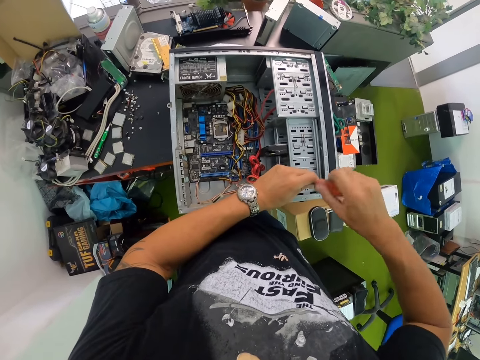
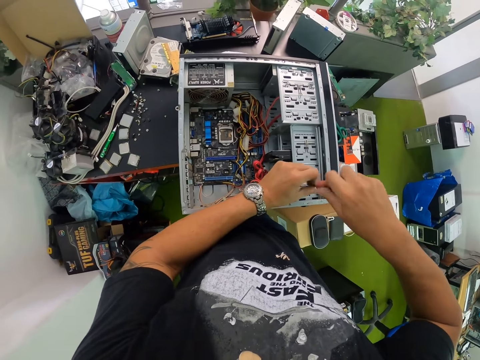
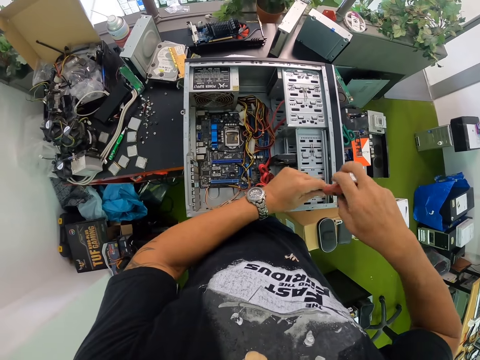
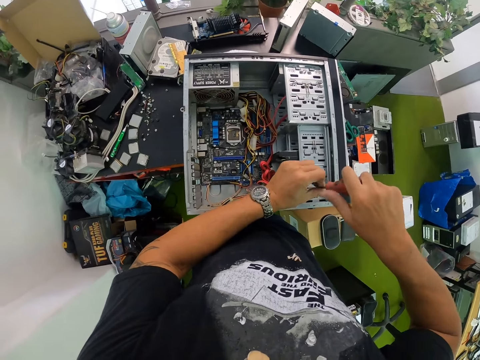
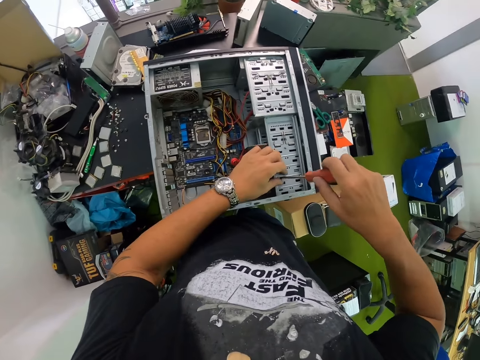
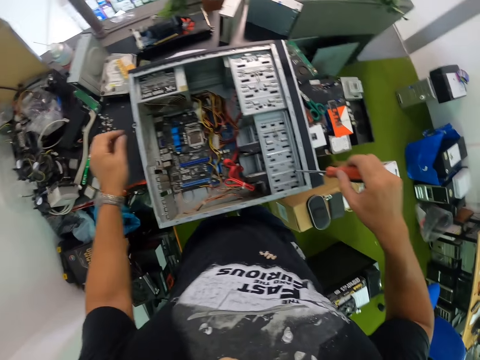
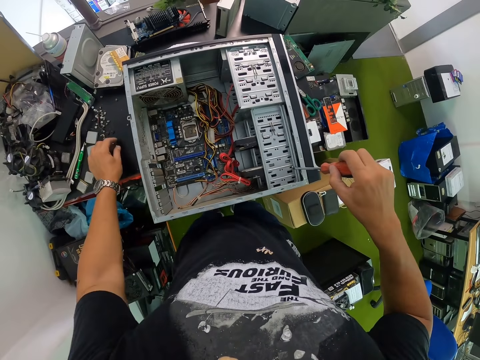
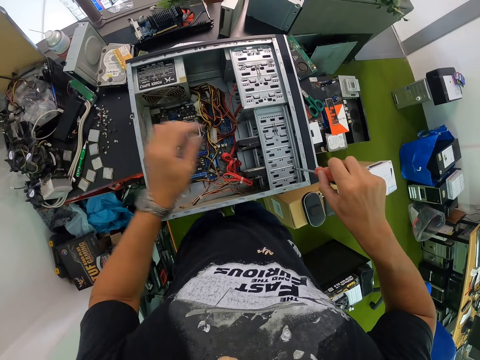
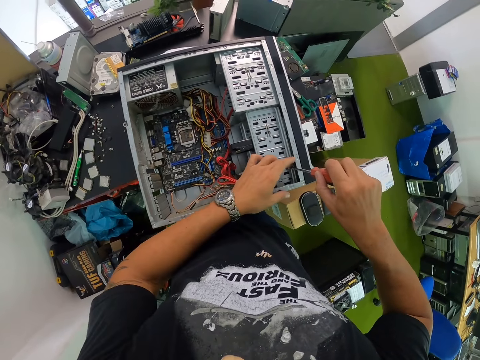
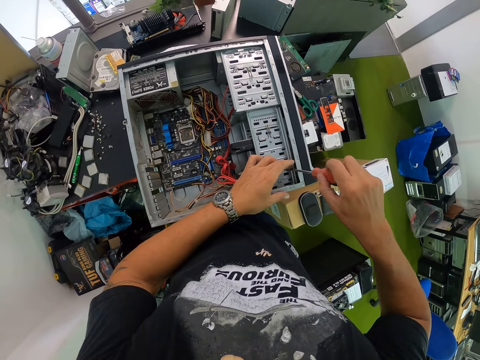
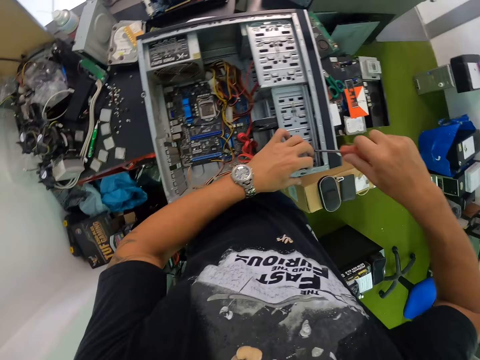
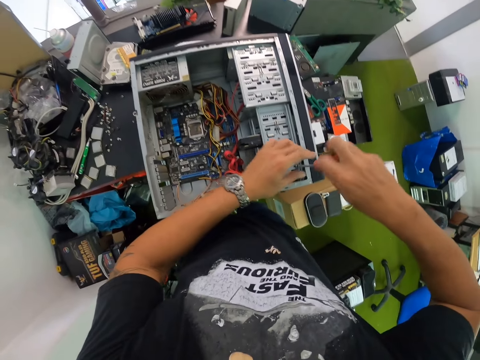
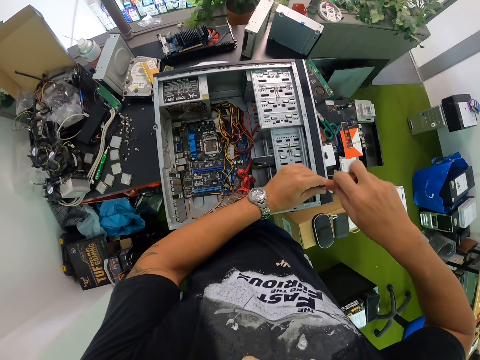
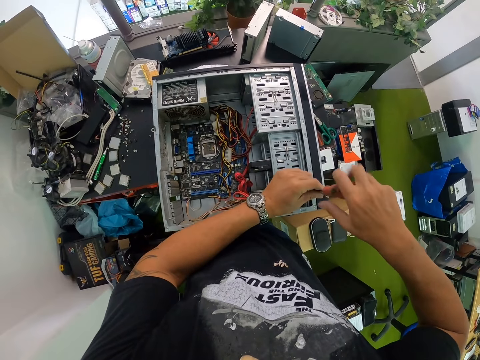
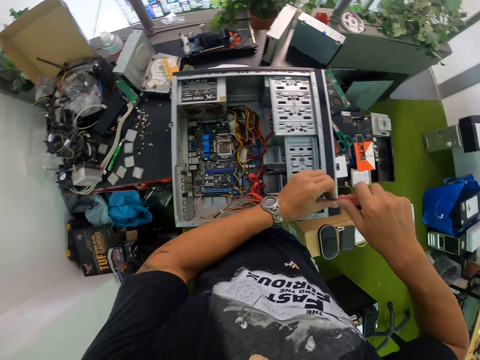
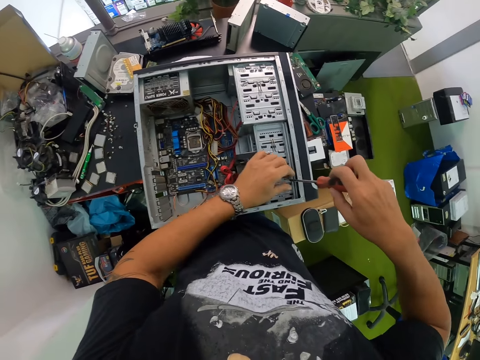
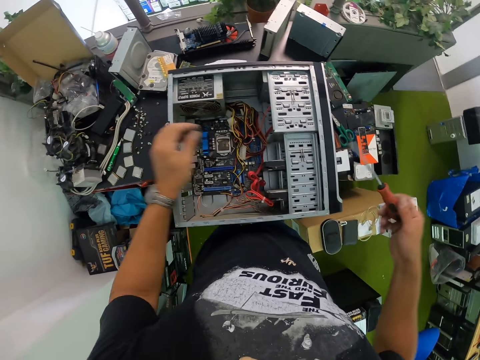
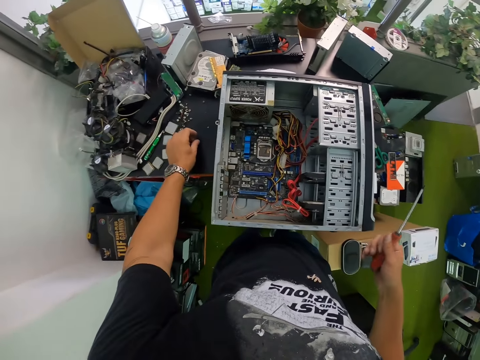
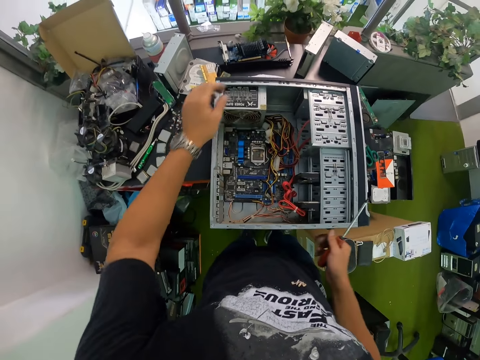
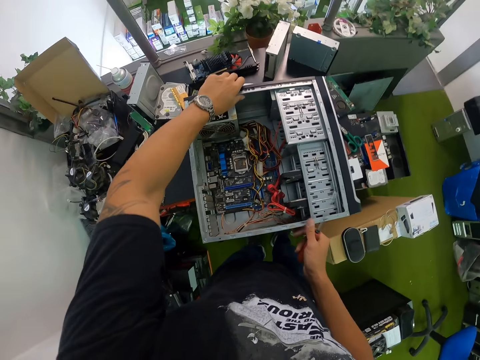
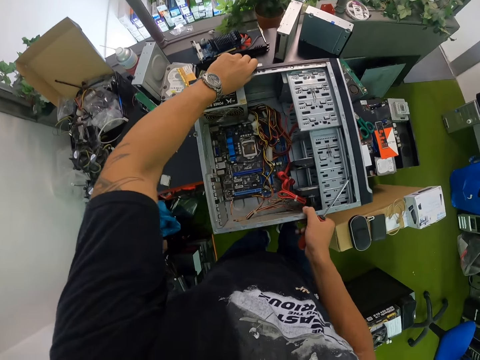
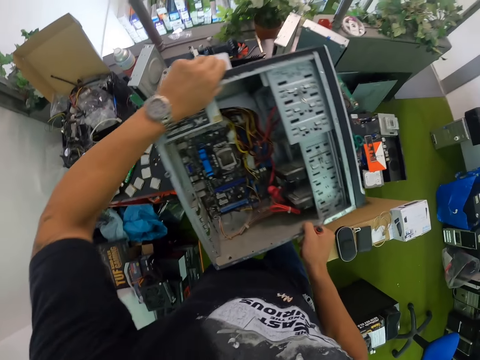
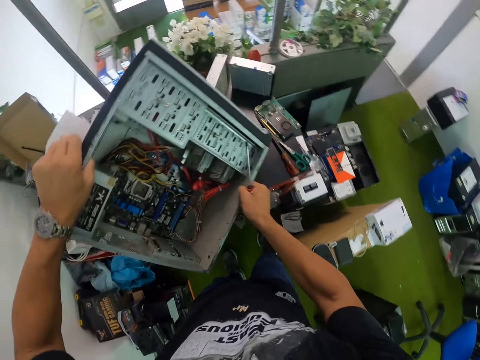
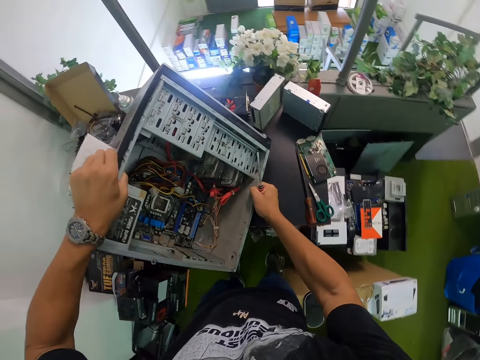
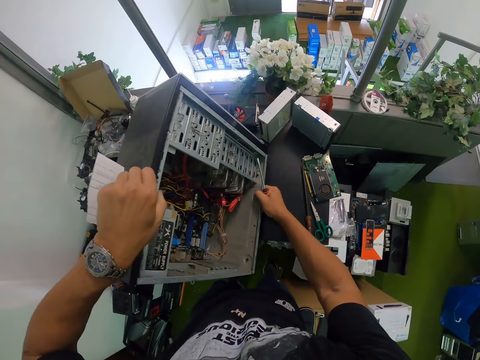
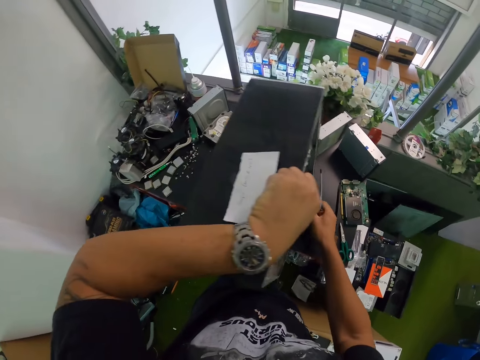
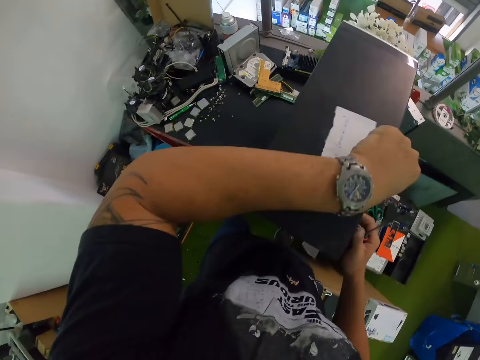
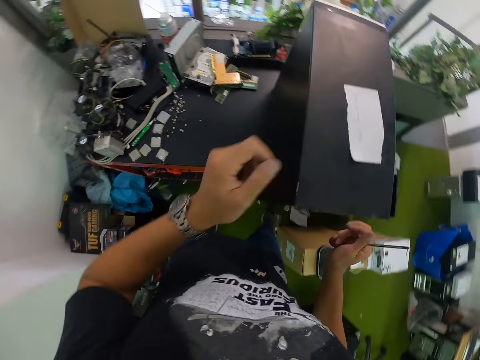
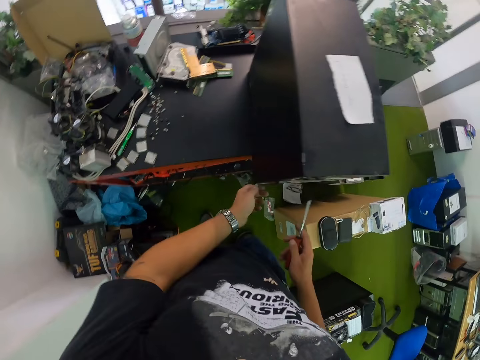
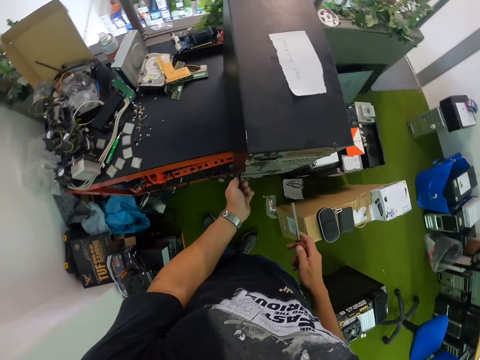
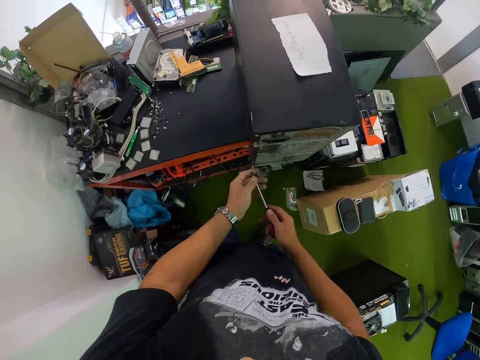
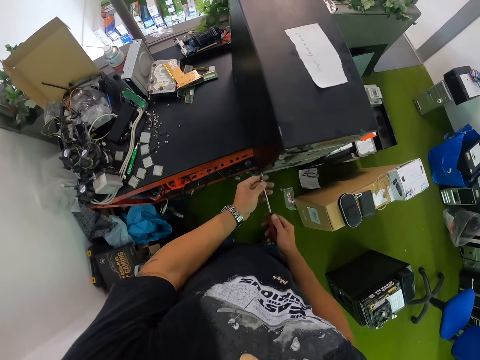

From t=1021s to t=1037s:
The camera wearer picks the screw from the system unit with his left hand. He holds a nut with his left hand. He drops the screw in his left hand on the table. He loosens a screw from the system unit with the screwdriver in both hands. He picks the screw from the system unit with his left hand. He holds the nut with his left hand. He drops the screw in his left hand on the table. He turns the system unit over on the table with both hands. He lifts the central processing unit from a work table and places the central processing unit on the work table. He loosens a screw from the system unit with the screwdriver in both hands.

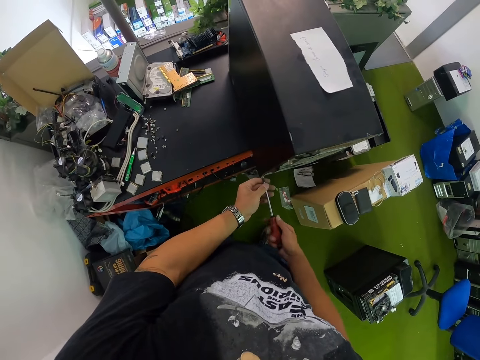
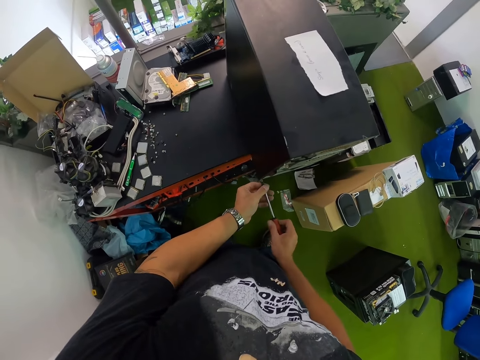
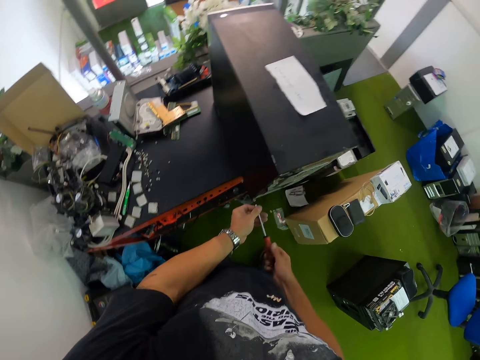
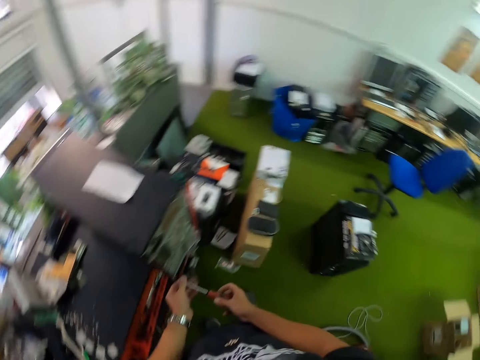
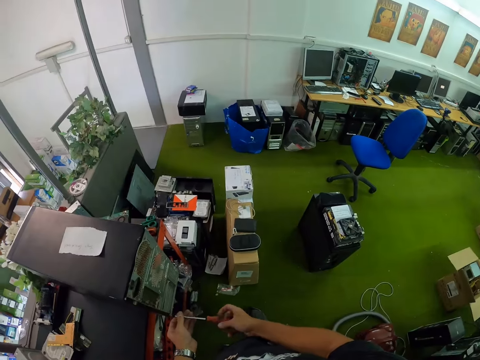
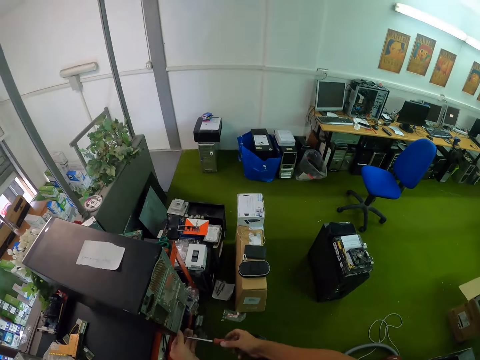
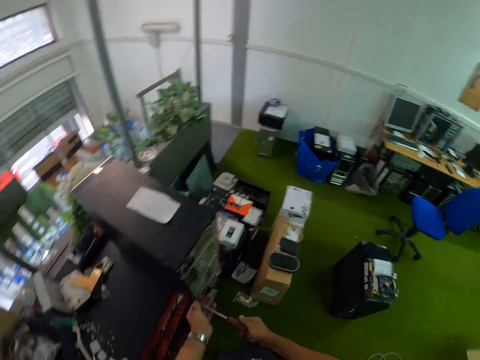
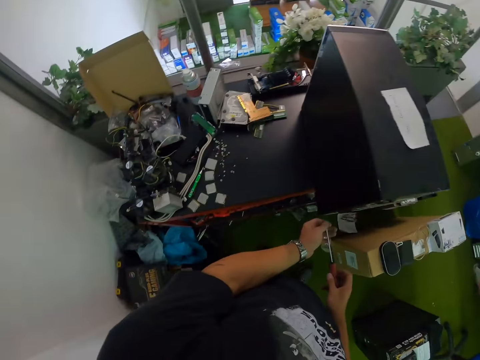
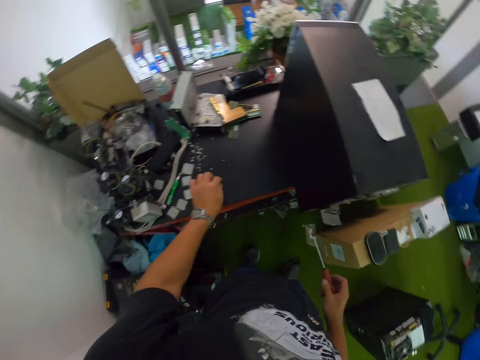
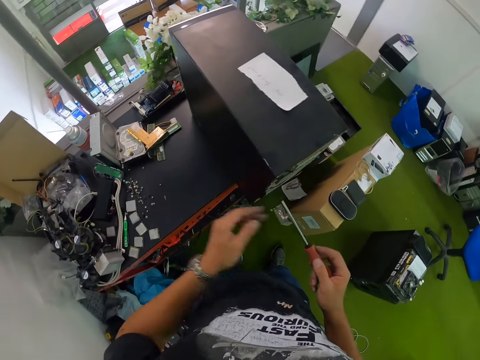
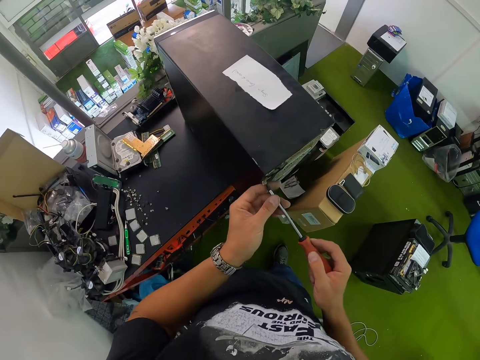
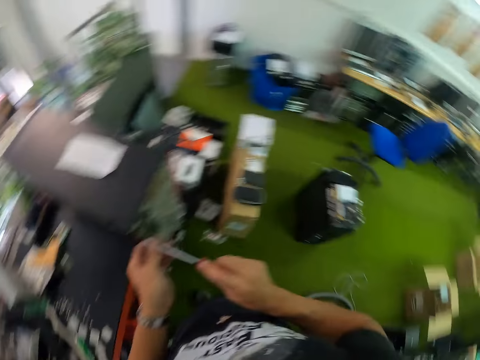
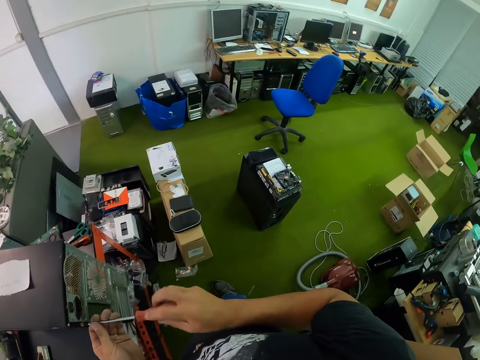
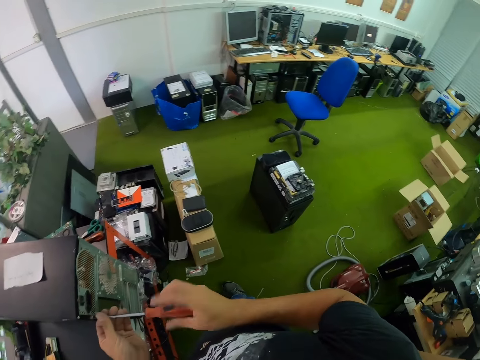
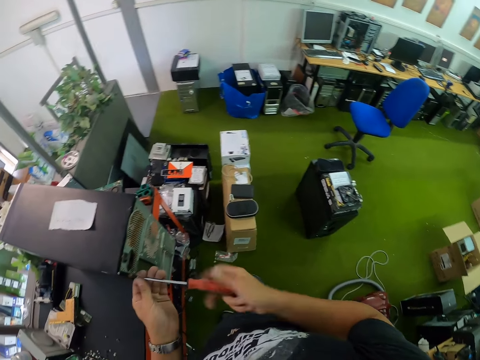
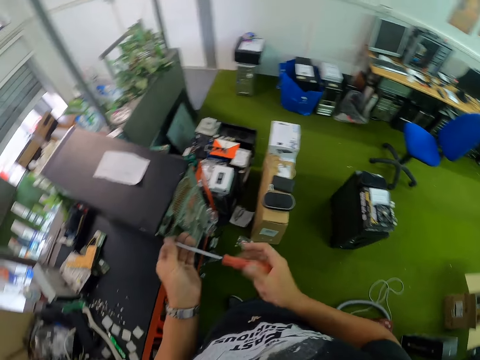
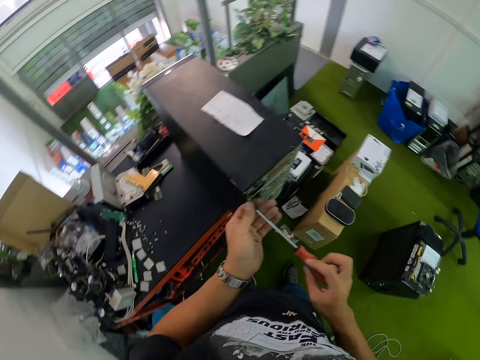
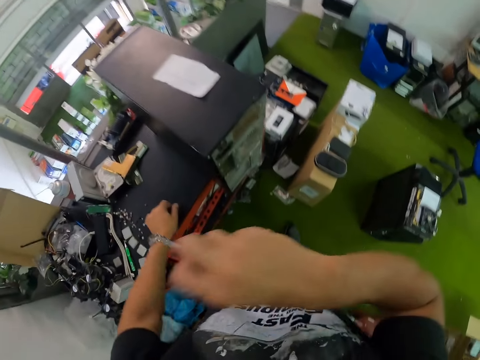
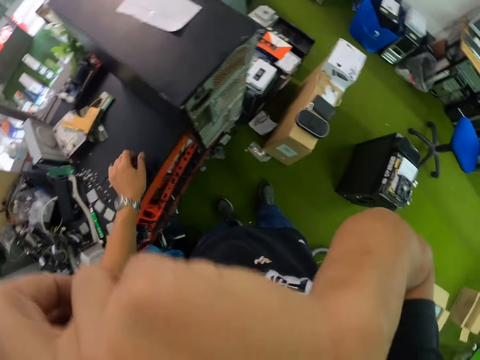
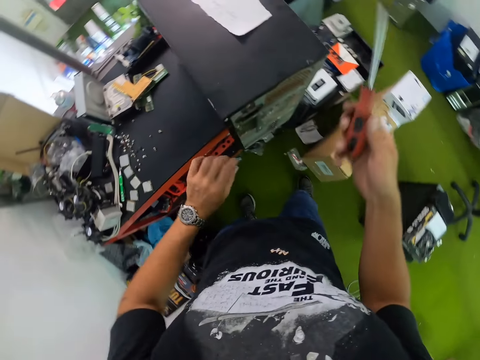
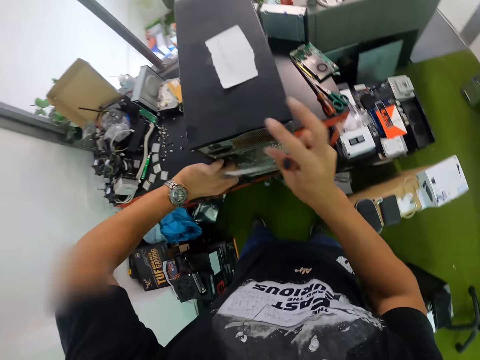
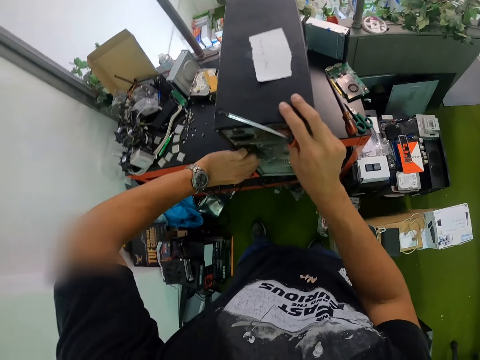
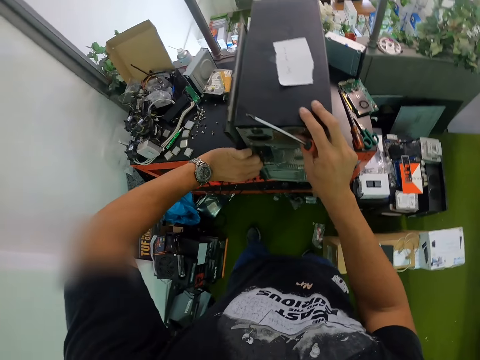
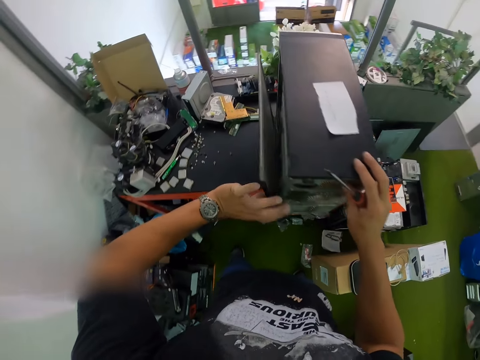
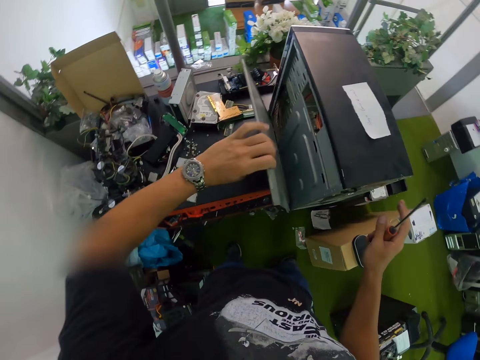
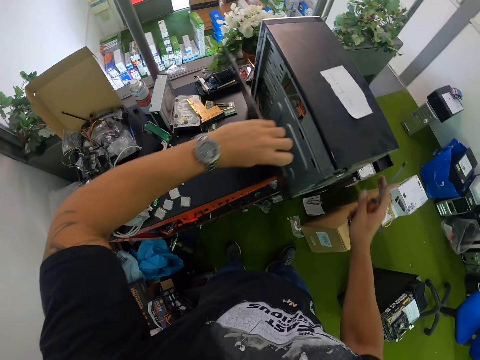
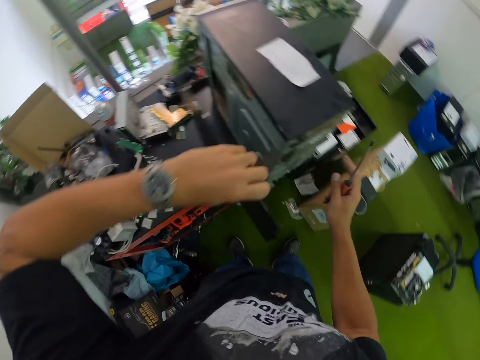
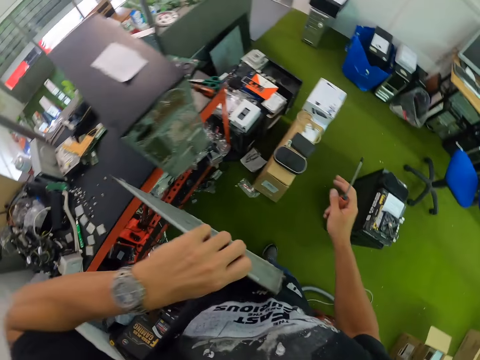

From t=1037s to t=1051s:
The camera wearer unscrews a nut from the central processing unit. He picks the screw from the system unit with his left hand. He holds the nut with his left hand. He drops the screw in his left hand on the table. He loosens a screw from the system unit with the screwdriver in both hands. He picks the screw from the system unit with his left hand. He holds the nut with his left hand. He drops the screw in his left hand on the table. He touches his face with his right hand. He holds the system unit with his right hand. He opens a cover on the system unit with his left hand. He pulls the central processing unit cover. He picks the cover from the system unit with his left hand.
